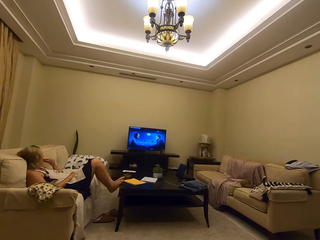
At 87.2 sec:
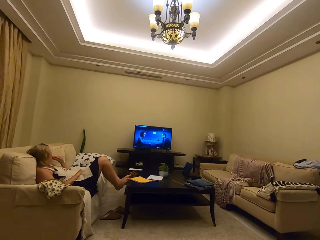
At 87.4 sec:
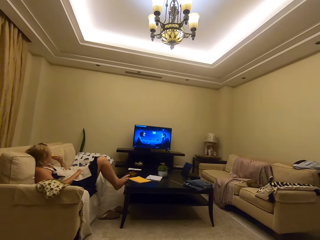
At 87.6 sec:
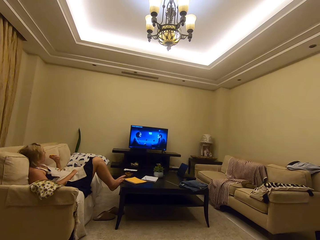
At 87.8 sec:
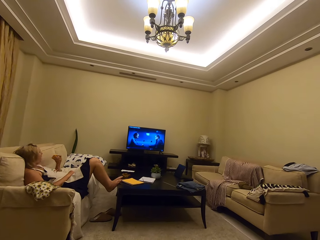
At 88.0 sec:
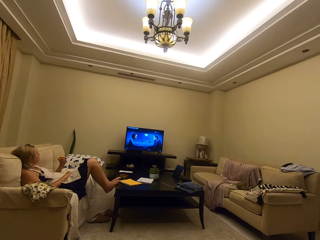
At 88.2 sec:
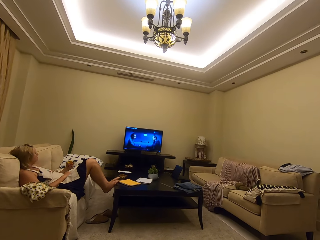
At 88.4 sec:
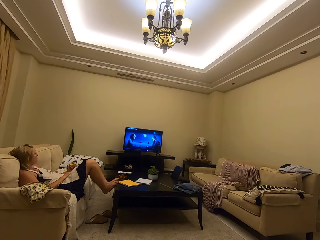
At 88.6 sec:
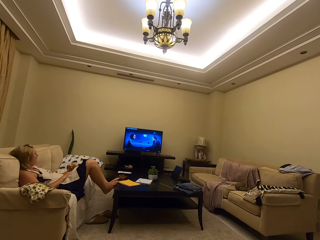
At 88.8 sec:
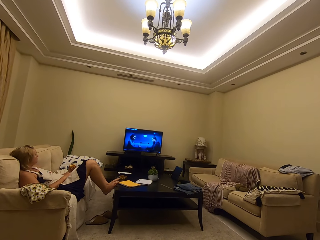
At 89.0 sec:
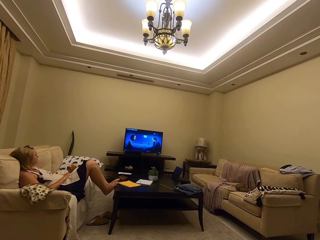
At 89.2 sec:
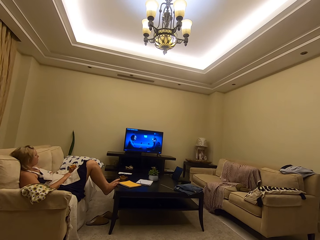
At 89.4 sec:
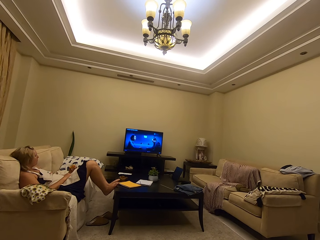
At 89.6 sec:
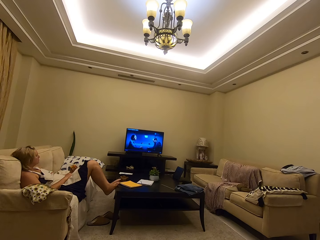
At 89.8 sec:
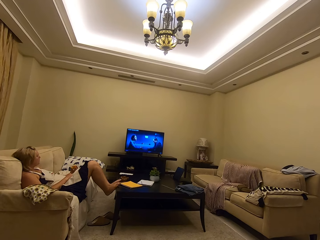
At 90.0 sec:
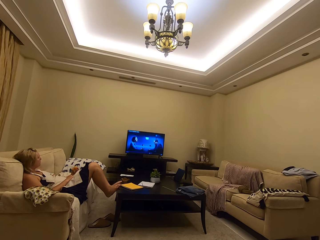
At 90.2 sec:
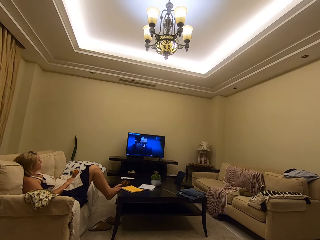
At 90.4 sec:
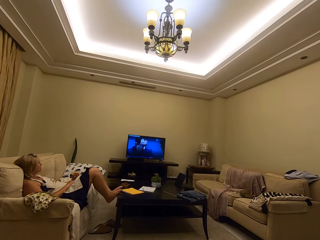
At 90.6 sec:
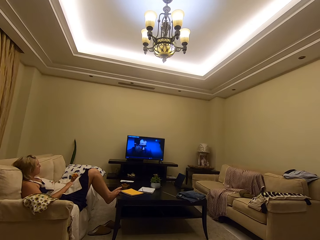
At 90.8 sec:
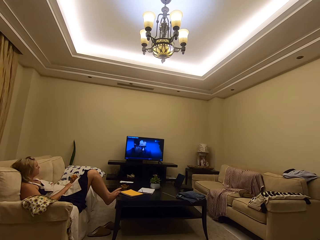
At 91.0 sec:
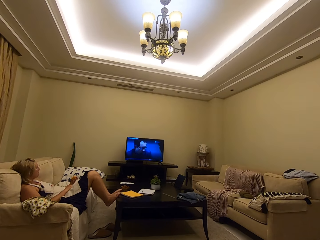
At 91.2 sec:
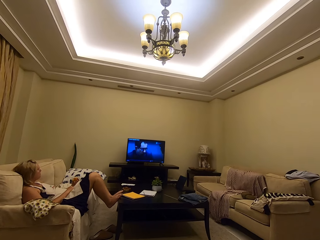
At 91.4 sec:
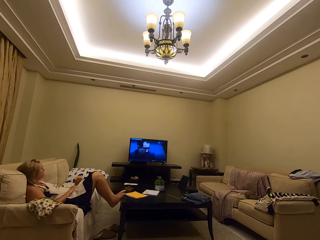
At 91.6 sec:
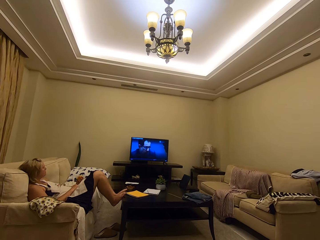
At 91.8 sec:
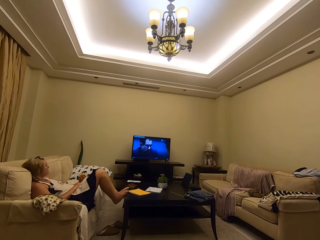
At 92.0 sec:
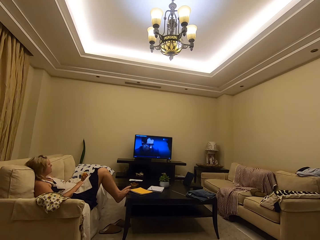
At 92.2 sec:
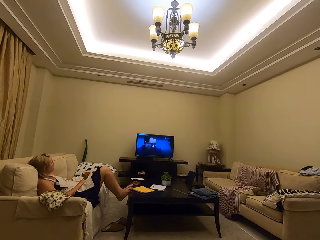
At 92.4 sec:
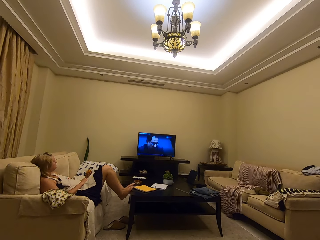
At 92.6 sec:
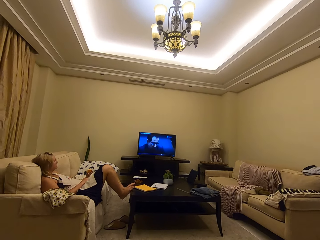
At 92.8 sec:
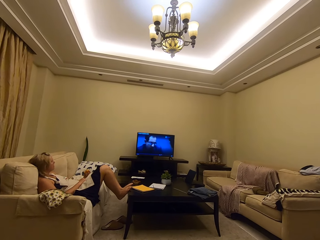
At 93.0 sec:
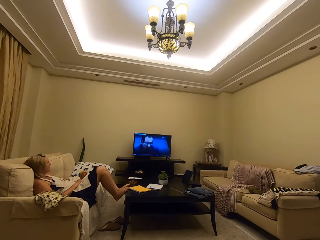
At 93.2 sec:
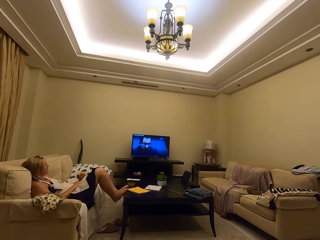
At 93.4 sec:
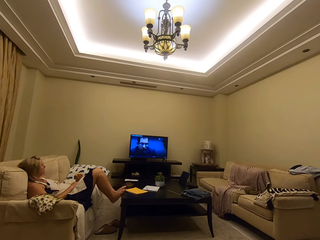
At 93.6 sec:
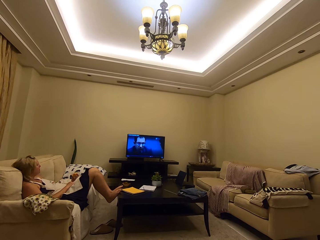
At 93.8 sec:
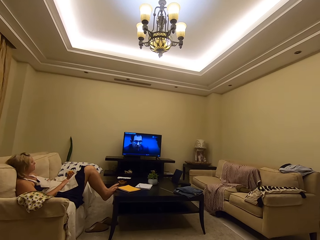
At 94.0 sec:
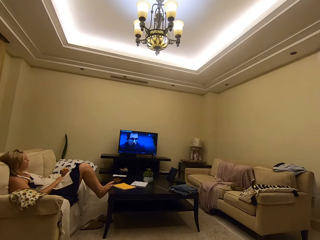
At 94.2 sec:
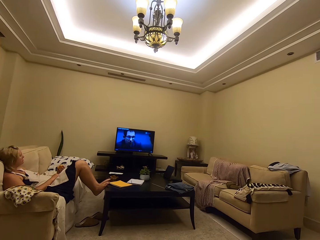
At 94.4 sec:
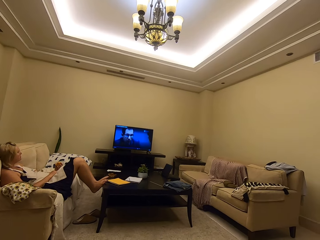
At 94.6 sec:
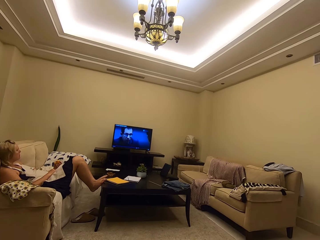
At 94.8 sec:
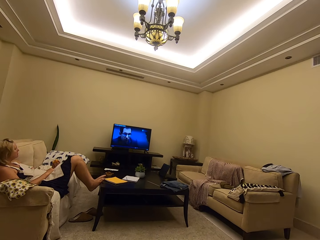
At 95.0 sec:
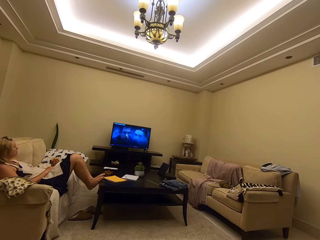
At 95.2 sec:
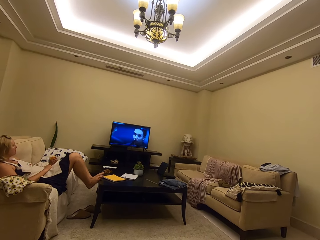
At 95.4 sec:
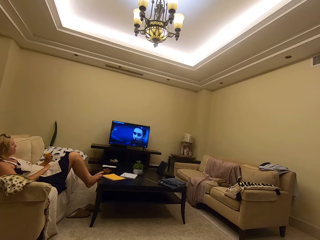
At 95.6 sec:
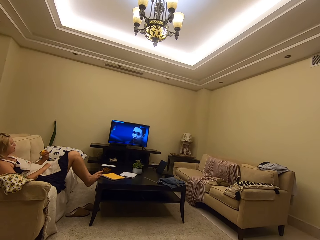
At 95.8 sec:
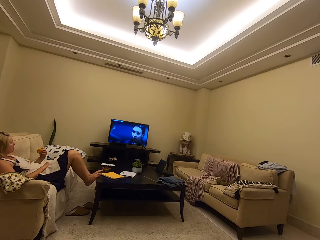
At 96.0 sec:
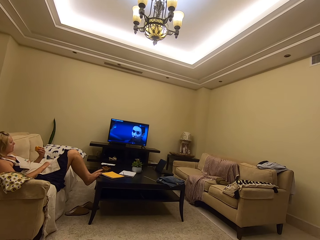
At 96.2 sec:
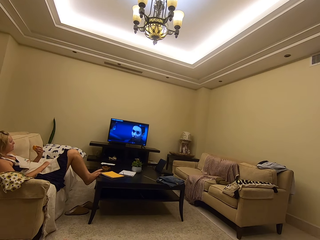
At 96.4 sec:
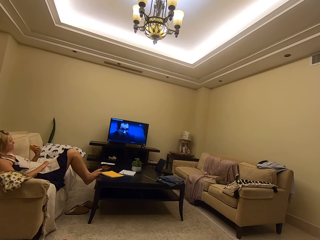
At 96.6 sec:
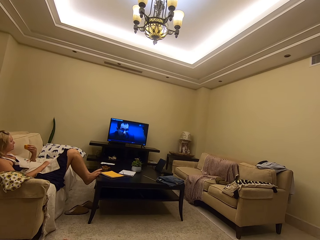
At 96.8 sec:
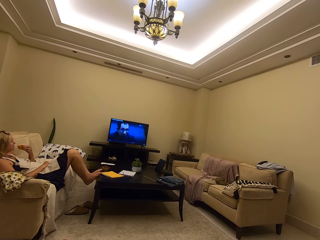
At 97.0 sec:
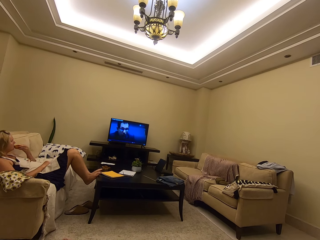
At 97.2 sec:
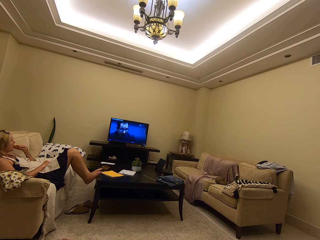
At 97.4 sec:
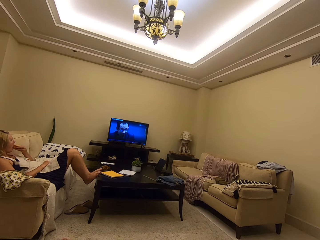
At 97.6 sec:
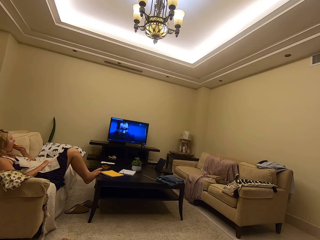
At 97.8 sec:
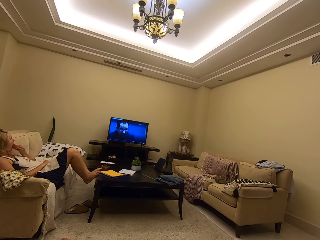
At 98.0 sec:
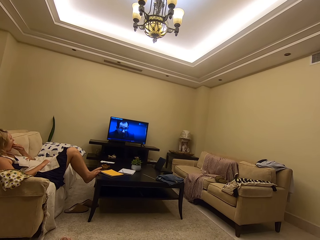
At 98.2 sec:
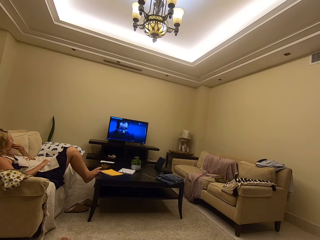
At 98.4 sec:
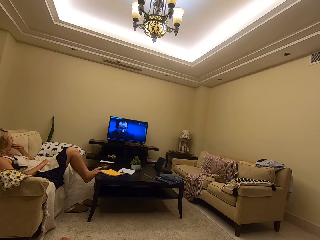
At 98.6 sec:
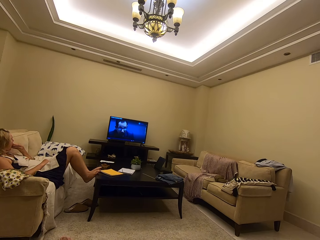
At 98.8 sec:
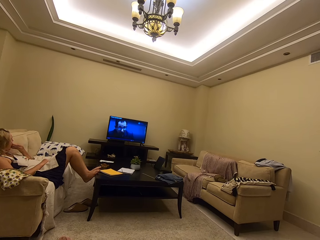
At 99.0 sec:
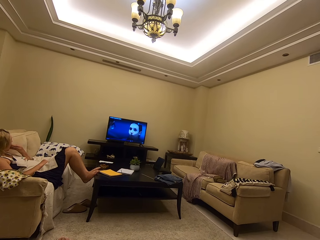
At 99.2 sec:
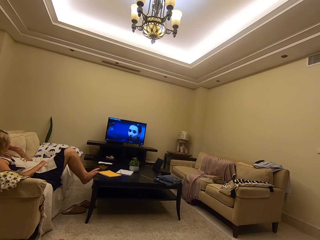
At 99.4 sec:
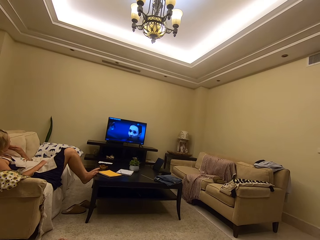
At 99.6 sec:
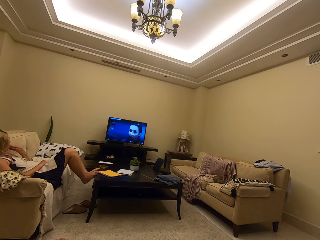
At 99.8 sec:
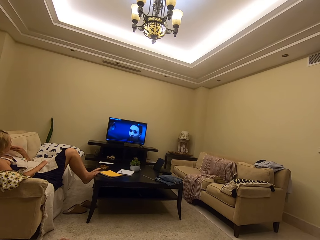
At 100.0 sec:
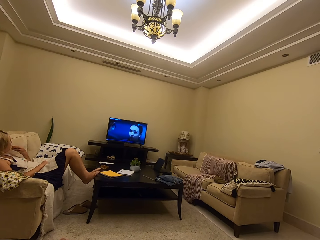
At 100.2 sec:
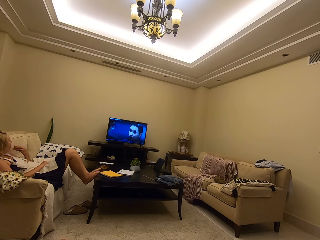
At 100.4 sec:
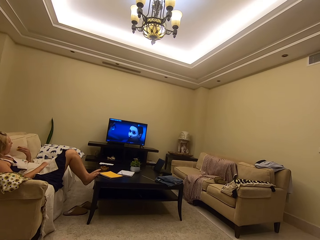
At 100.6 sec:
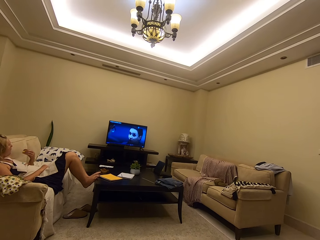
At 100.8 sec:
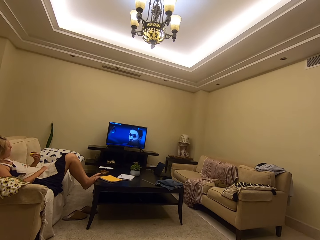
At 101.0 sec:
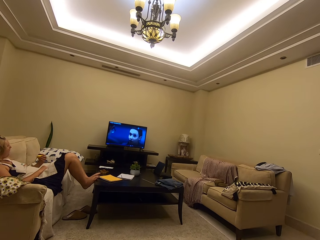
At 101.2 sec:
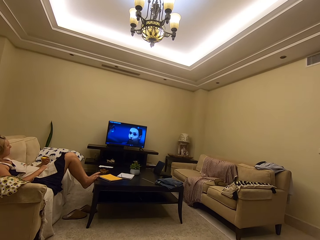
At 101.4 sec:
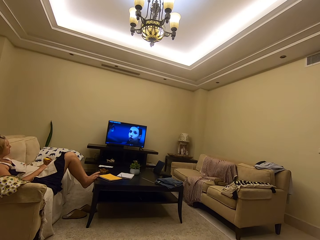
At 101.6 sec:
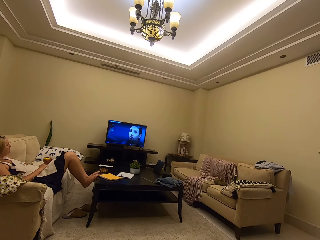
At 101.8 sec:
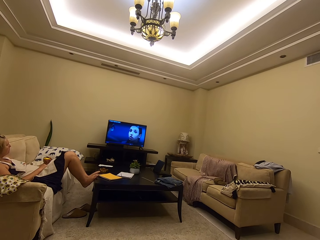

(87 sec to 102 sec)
A person eats the fruit.

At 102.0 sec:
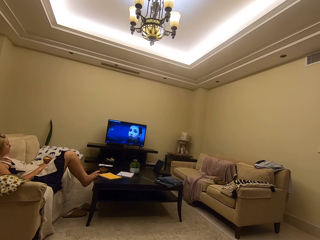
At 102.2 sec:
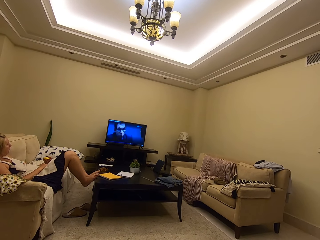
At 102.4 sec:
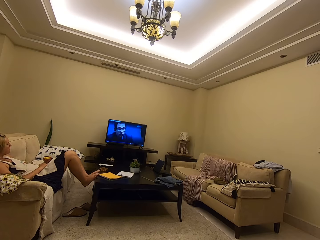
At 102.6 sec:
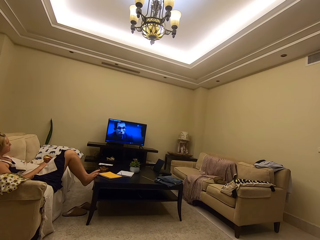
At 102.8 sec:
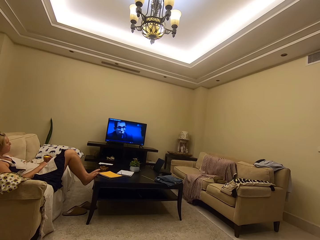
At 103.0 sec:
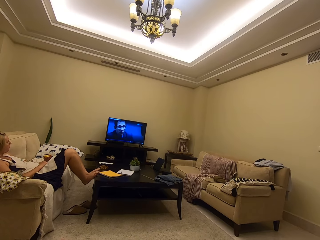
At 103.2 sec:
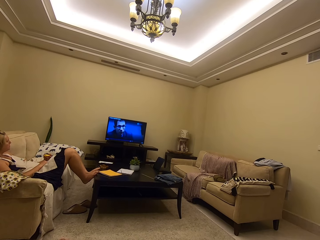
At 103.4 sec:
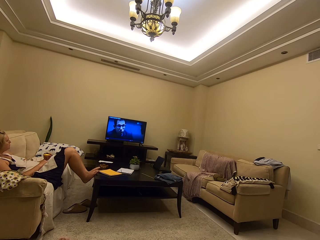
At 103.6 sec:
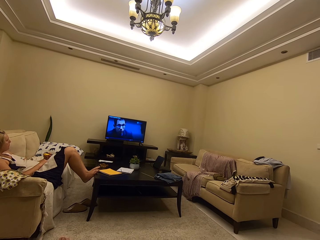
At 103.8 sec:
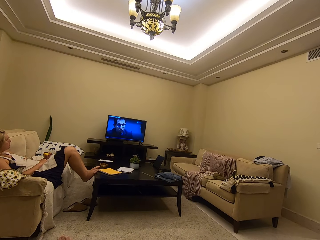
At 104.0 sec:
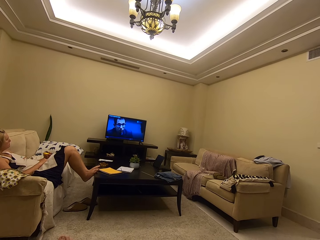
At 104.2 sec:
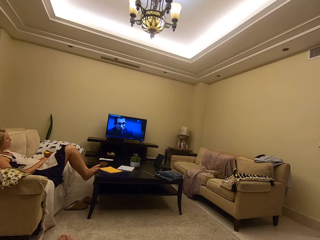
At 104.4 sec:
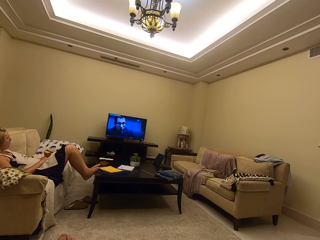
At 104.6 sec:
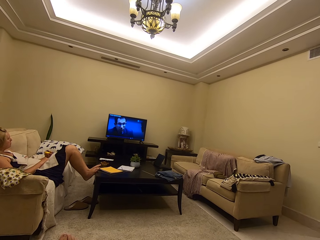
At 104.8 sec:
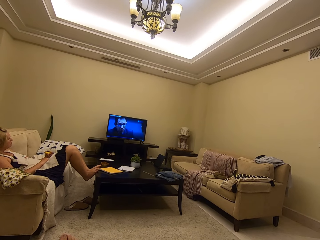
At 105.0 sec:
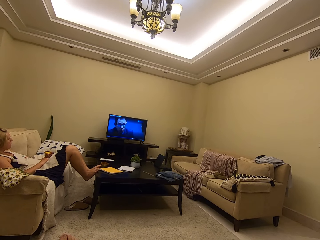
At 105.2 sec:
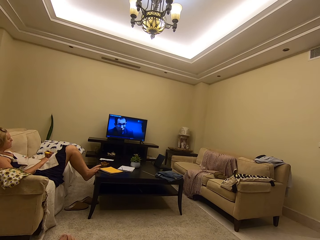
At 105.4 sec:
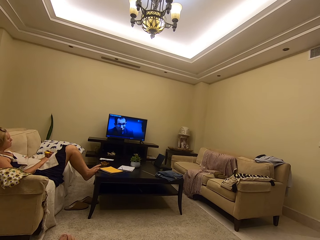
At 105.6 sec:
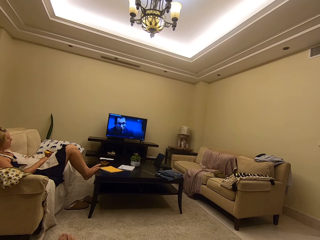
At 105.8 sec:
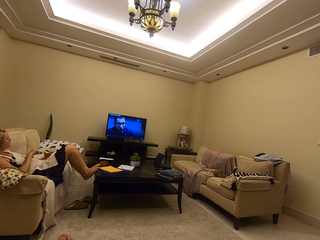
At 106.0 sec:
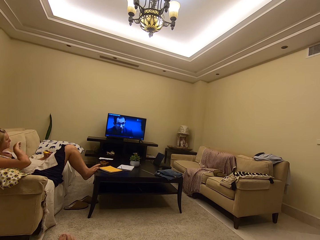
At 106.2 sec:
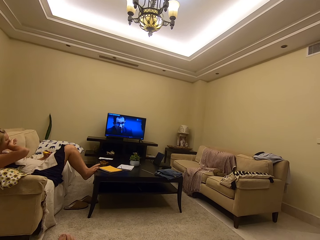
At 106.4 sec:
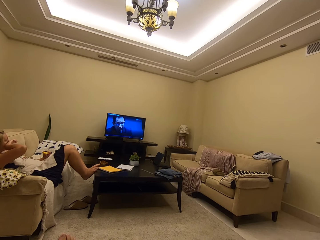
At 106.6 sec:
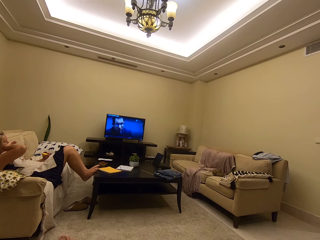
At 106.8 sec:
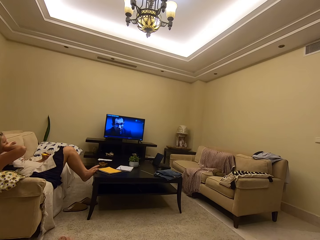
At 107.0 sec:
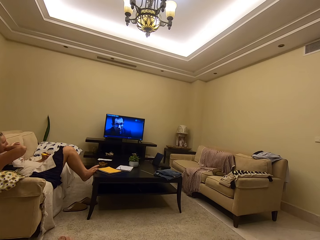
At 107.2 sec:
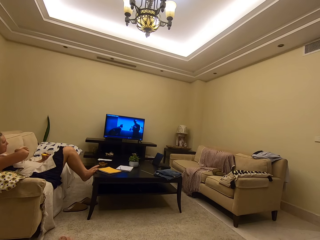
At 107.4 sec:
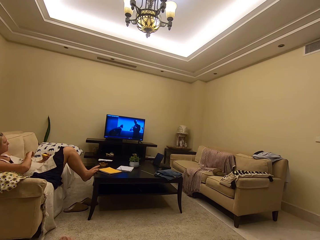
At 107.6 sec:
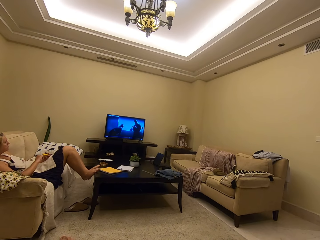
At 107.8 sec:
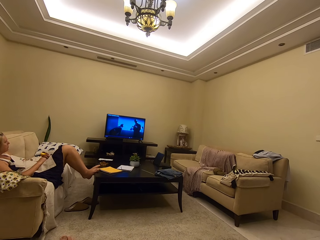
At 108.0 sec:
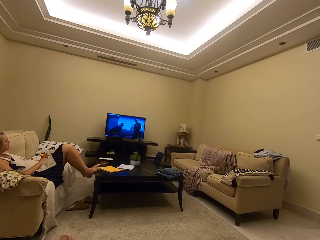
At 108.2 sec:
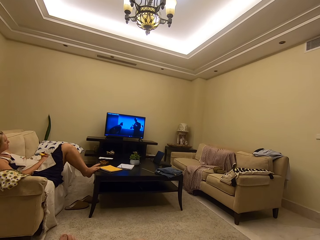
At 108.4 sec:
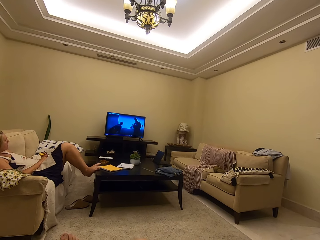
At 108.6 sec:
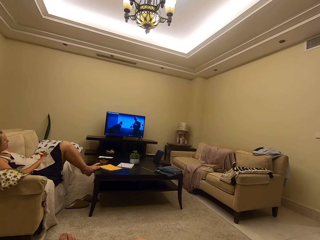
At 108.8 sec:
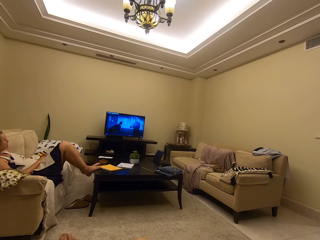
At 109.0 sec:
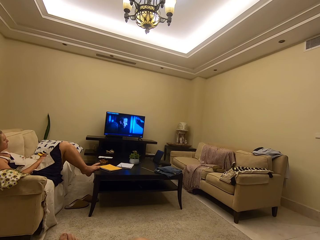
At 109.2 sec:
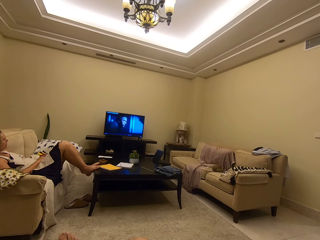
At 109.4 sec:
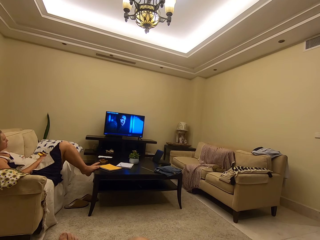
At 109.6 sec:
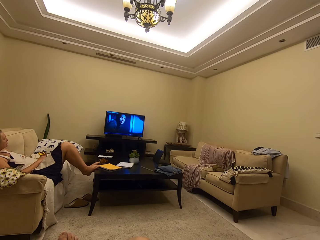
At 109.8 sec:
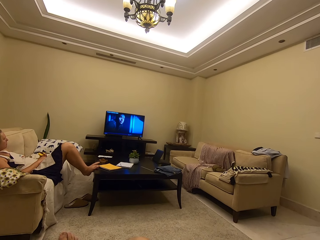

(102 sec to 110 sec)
The camera wearer watches the TV on the couch.
